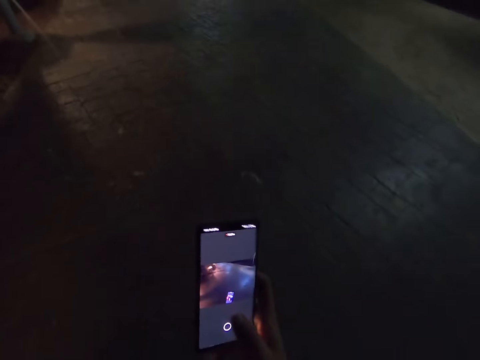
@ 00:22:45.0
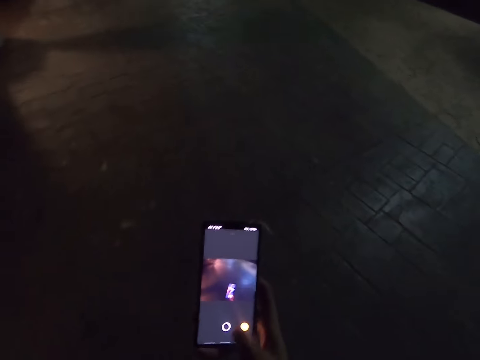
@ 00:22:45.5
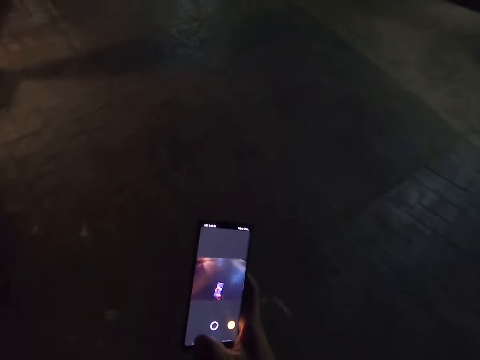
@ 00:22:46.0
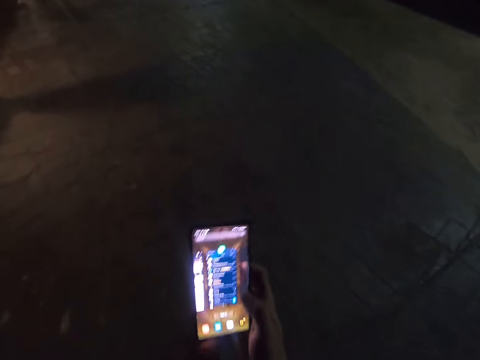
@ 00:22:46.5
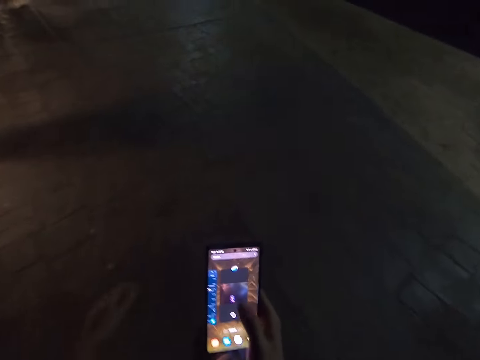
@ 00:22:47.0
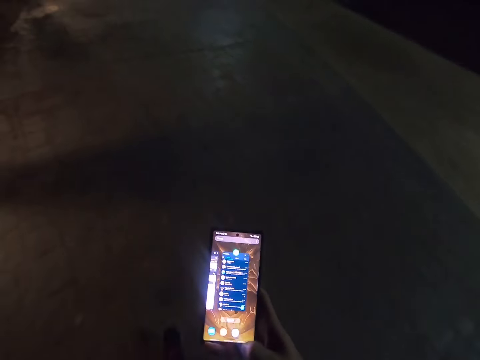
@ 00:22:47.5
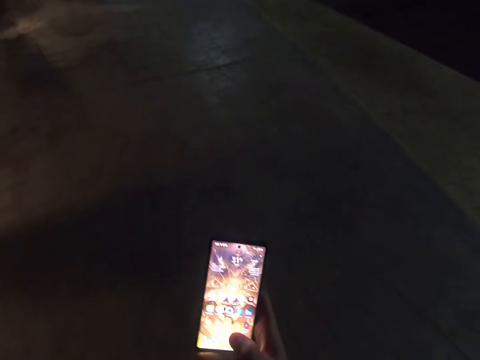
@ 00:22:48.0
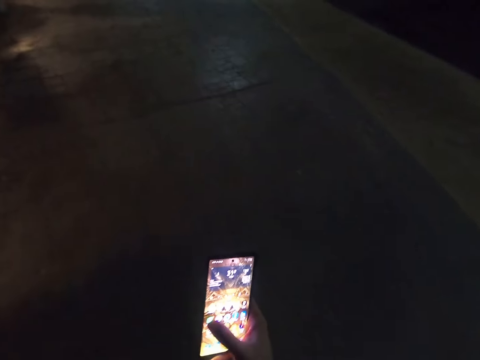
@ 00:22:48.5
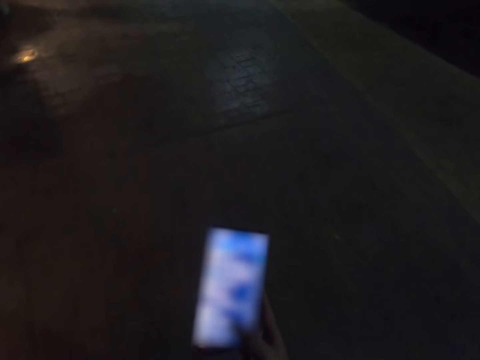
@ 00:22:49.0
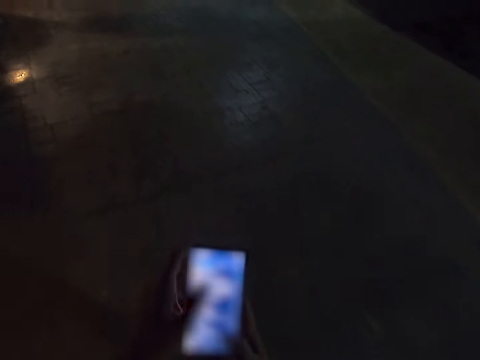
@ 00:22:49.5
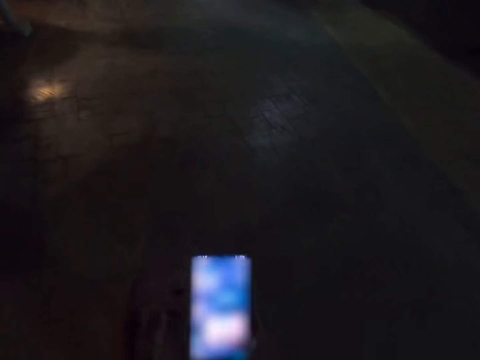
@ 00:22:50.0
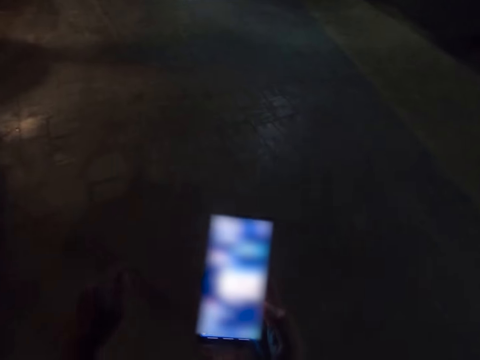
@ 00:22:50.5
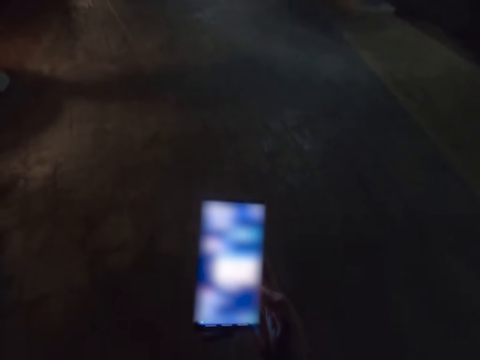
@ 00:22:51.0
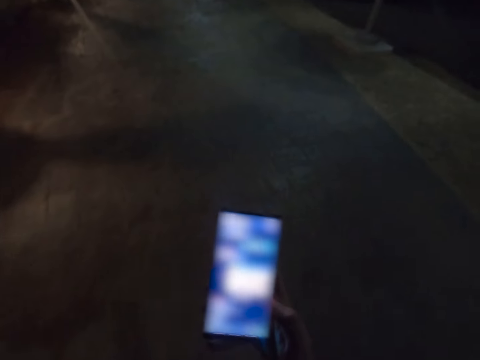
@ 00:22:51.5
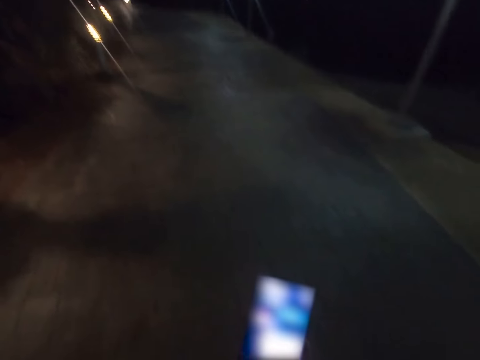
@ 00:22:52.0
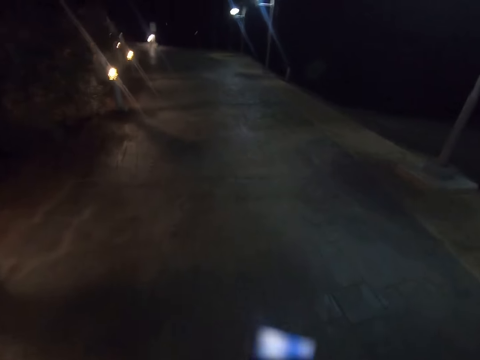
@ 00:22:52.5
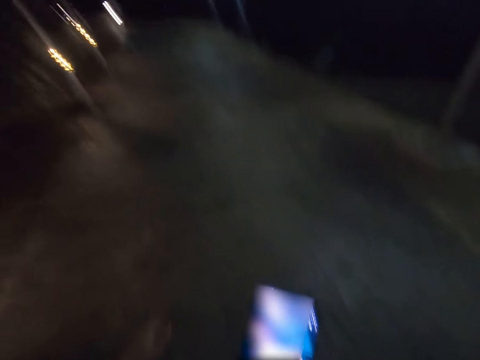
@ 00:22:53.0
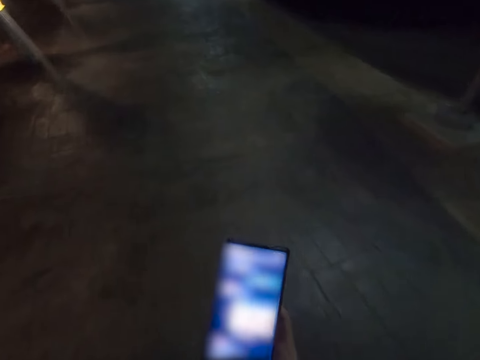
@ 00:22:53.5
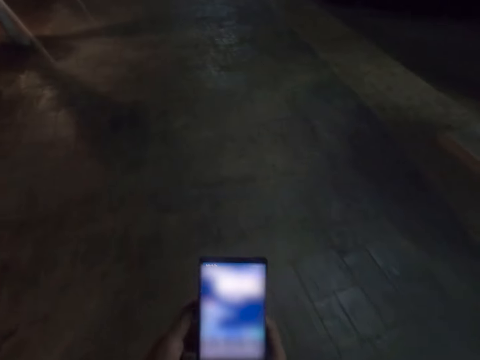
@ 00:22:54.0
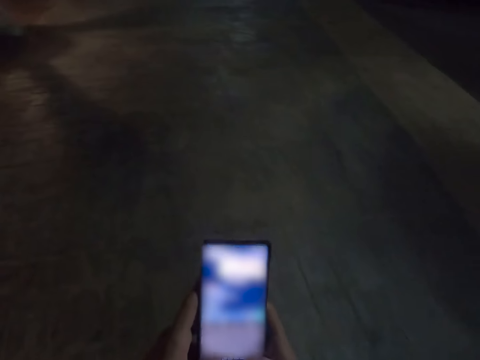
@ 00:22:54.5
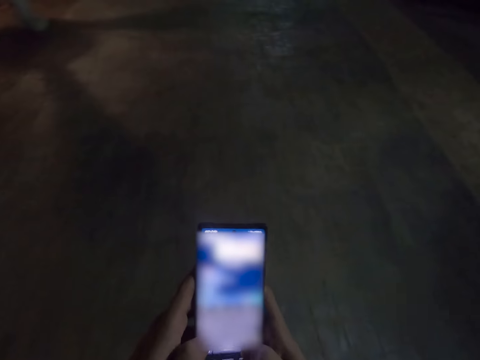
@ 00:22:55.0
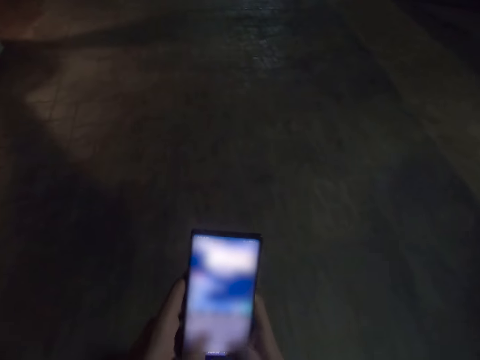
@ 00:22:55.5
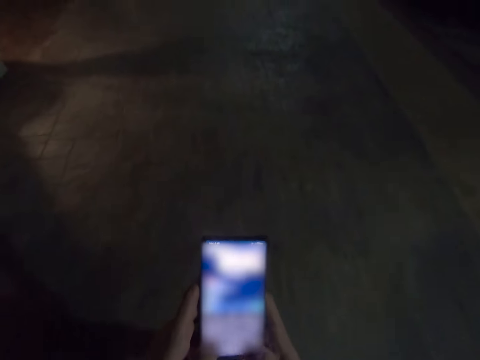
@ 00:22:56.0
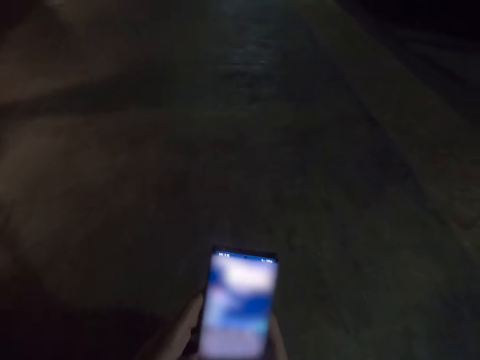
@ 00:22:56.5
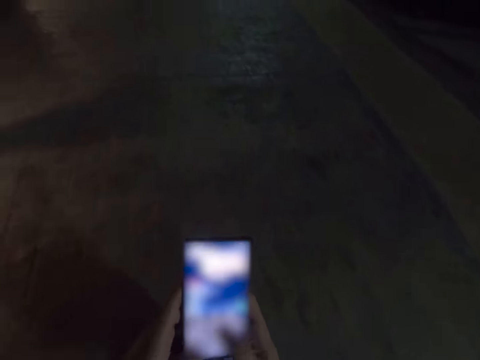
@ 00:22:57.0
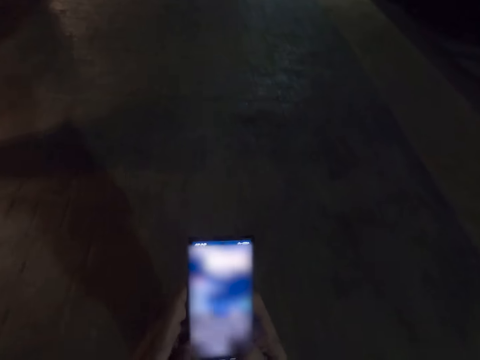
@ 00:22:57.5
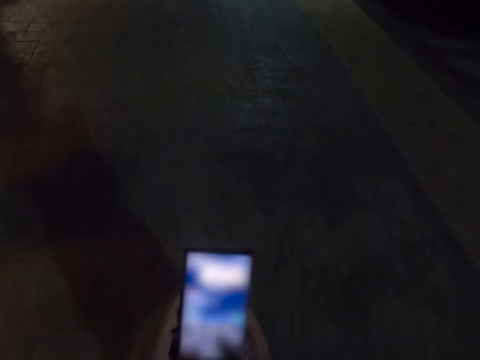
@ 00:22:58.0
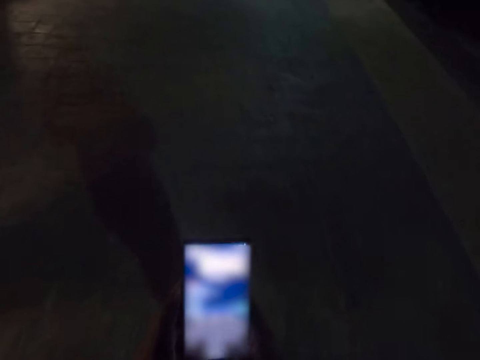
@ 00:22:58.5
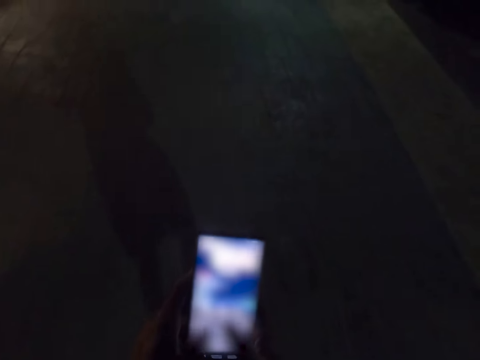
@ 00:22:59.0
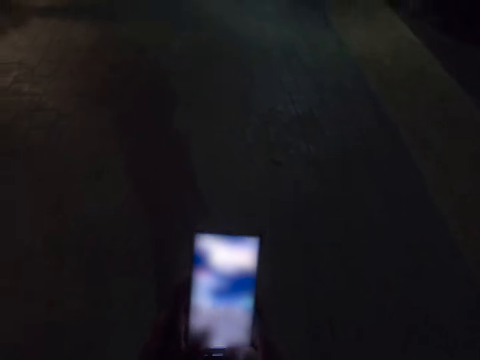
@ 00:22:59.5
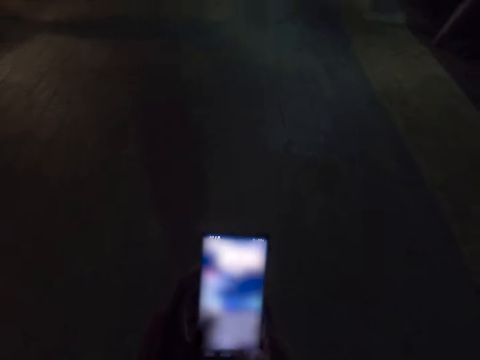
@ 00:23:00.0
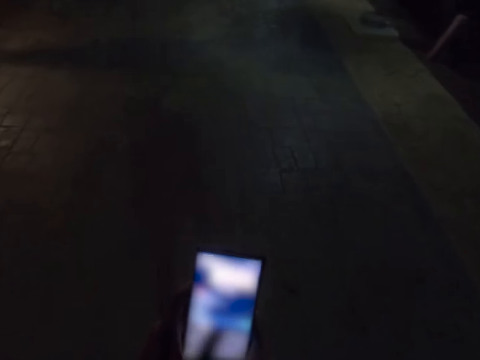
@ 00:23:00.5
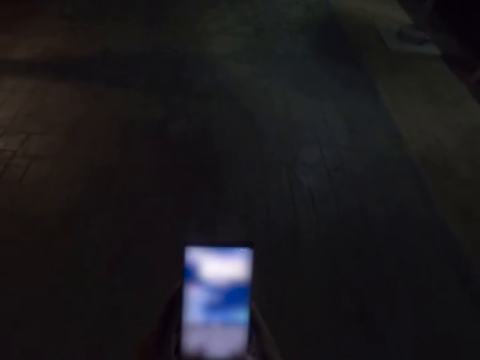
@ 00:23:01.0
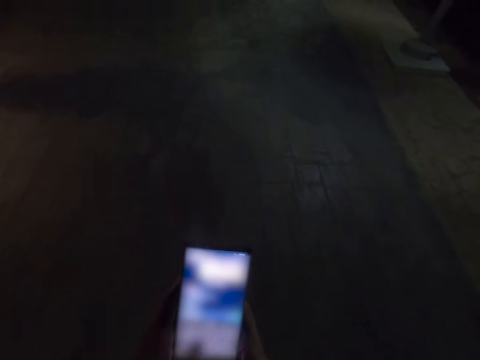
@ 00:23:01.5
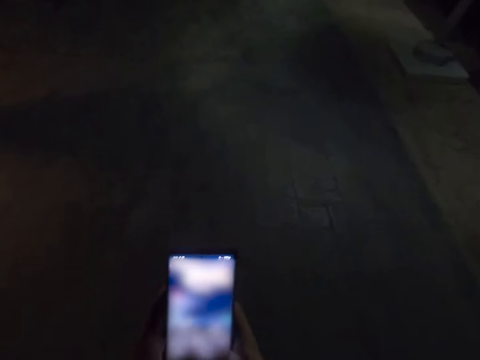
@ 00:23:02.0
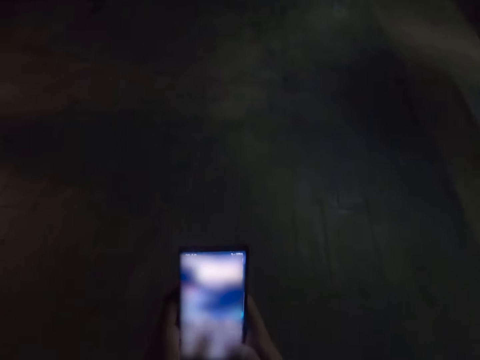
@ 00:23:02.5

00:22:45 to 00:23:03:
The camera wearer walks along the street. They scroll the phone.

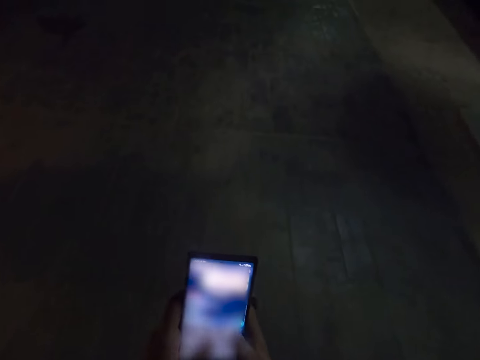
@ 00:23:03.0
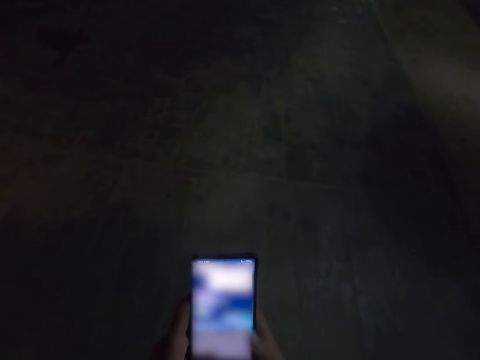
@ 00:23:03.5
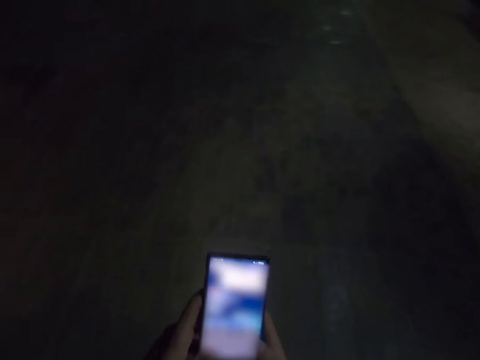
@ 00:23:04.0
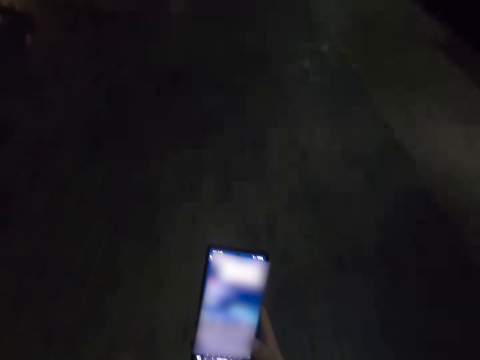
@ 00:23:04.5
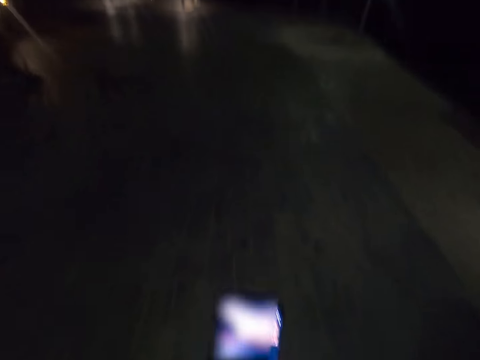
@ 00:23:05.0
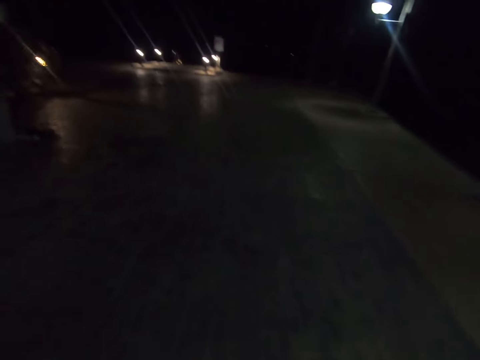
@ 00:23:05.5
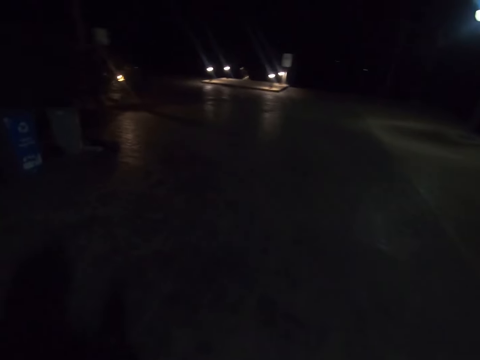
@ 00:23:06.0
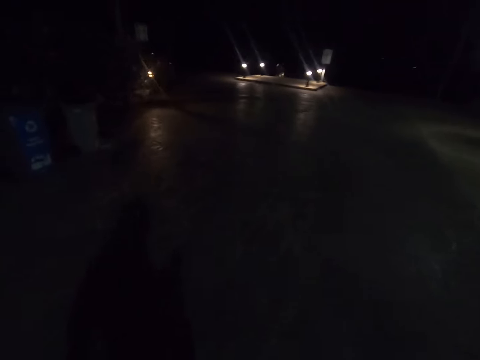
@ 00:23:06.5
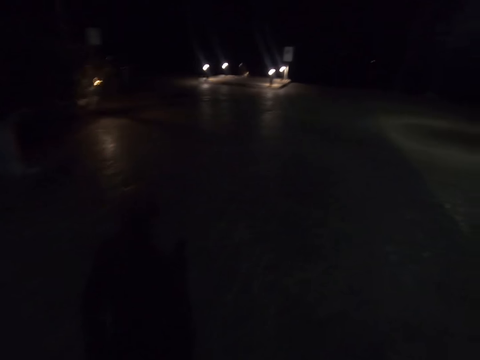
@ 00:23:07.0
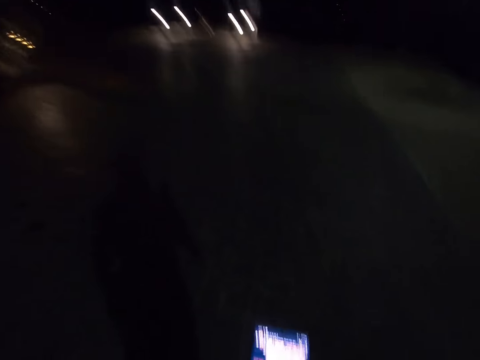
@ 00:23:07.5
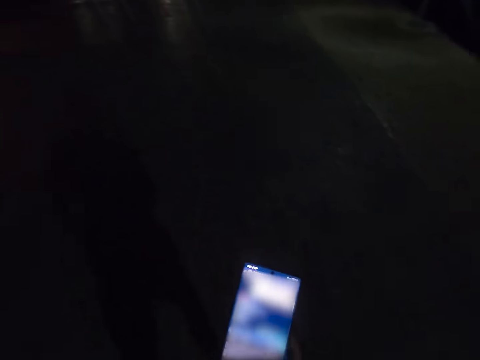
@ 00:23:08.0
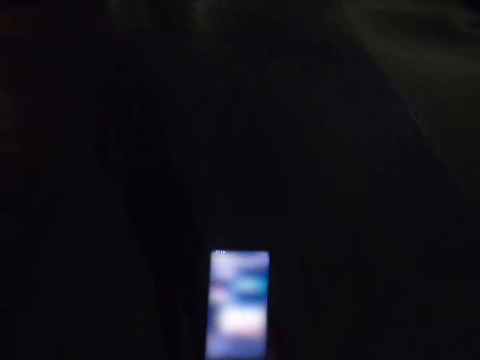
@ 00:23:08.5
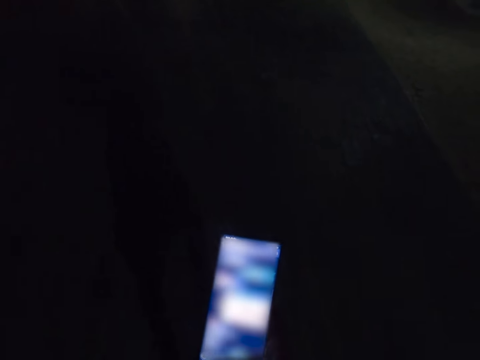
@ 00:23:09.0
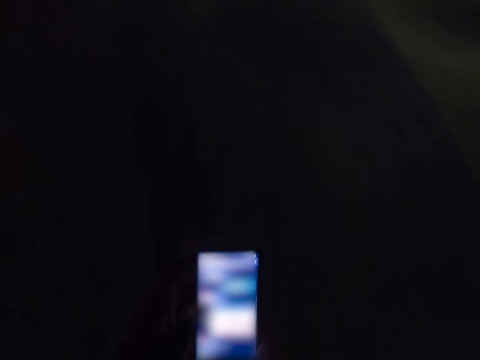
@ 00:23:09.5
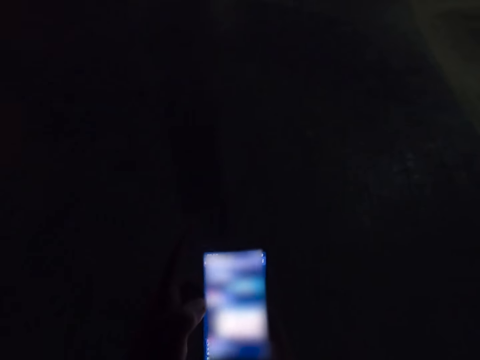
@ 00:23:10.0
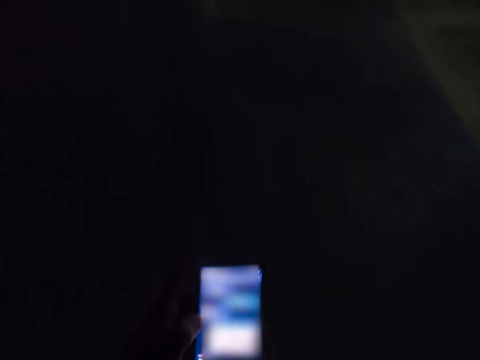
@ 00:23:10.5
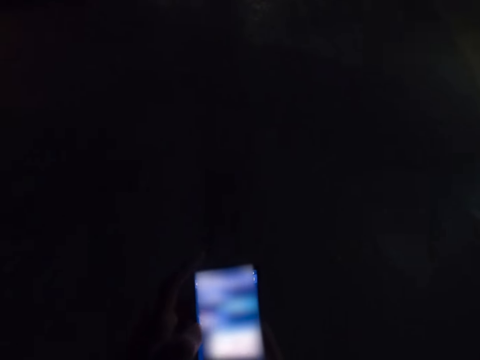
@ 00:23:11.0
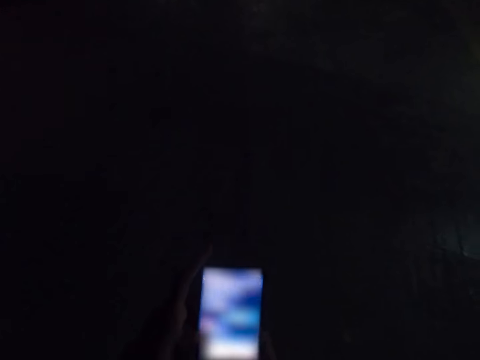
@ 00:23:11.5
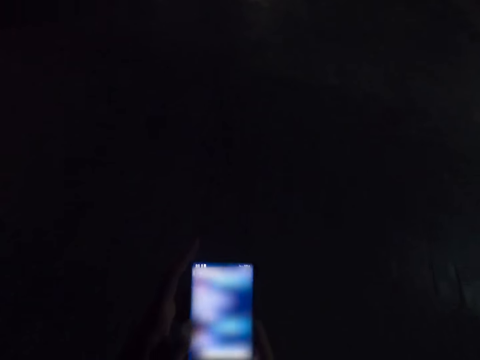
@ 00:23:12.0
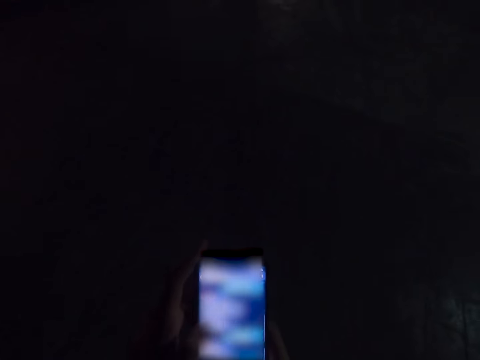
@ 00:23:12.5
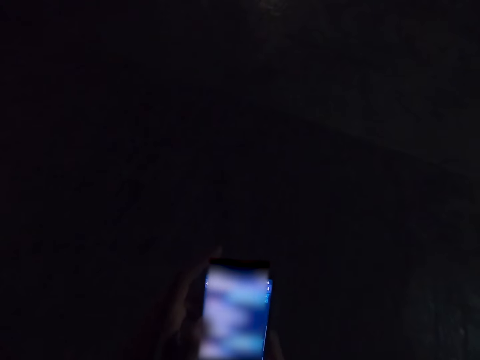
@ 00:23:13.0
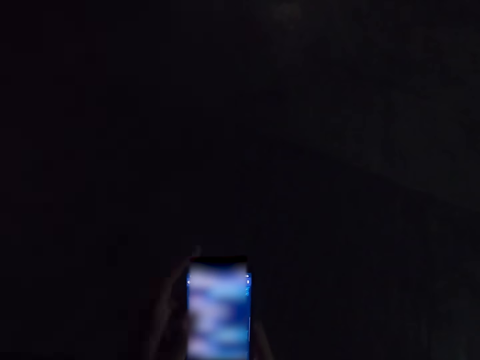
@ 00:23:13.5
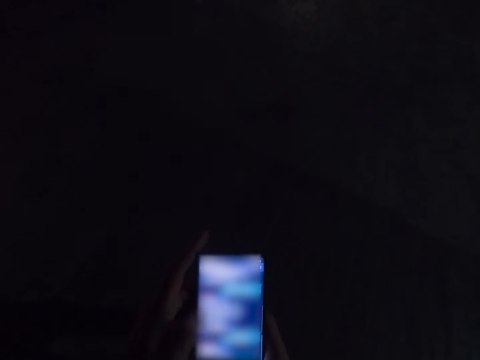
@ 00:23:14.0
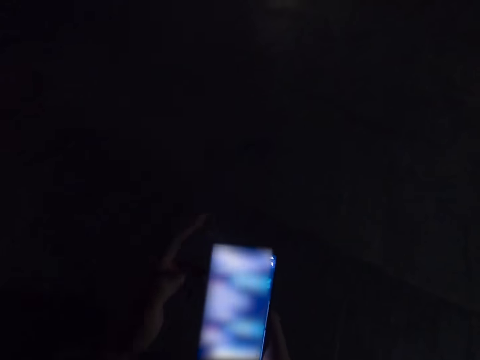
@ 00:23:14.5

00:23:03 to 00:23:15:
The camera wearer walks along the street. They scroll the phone.
